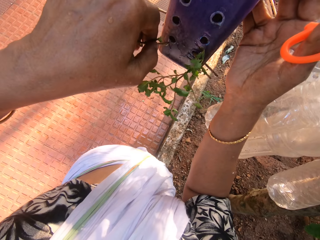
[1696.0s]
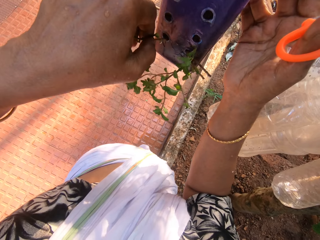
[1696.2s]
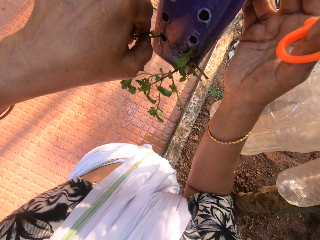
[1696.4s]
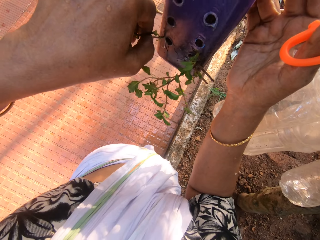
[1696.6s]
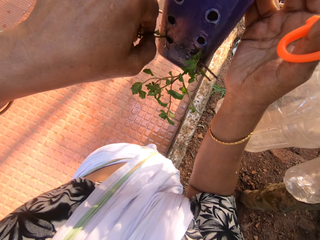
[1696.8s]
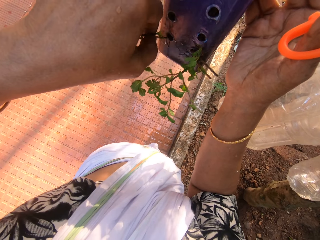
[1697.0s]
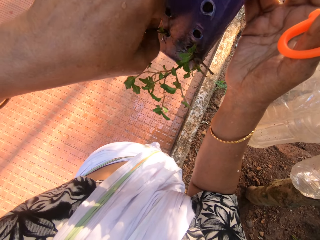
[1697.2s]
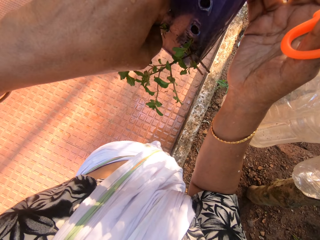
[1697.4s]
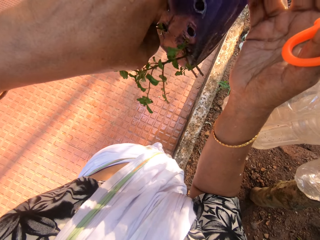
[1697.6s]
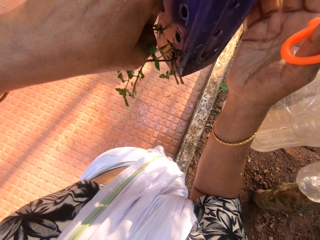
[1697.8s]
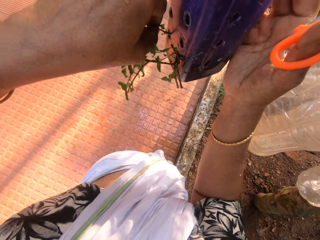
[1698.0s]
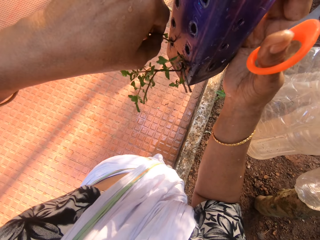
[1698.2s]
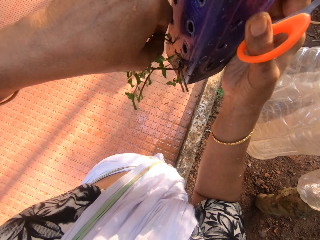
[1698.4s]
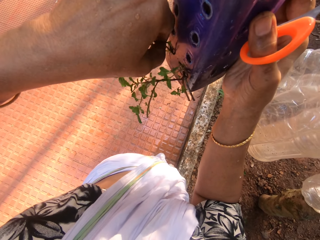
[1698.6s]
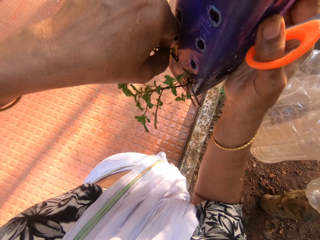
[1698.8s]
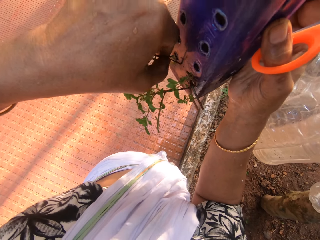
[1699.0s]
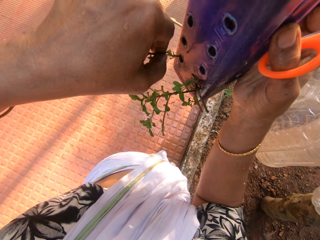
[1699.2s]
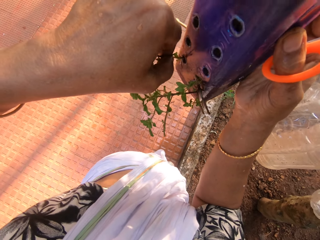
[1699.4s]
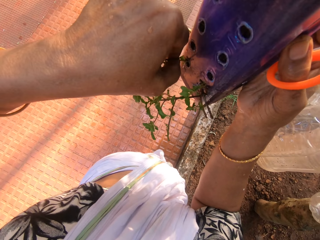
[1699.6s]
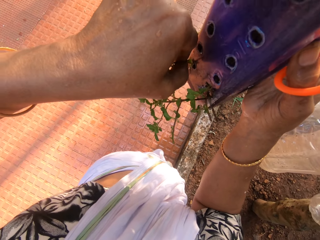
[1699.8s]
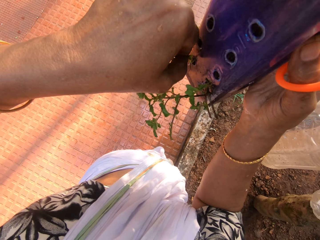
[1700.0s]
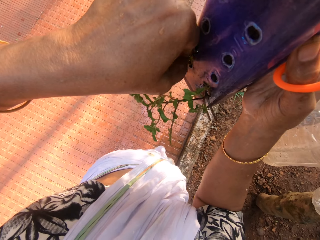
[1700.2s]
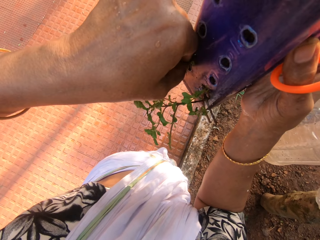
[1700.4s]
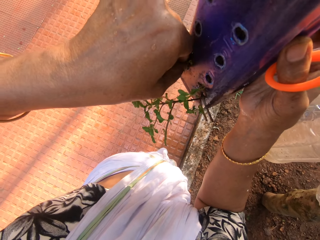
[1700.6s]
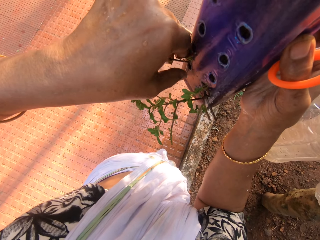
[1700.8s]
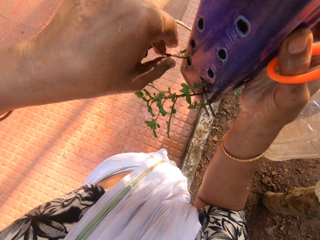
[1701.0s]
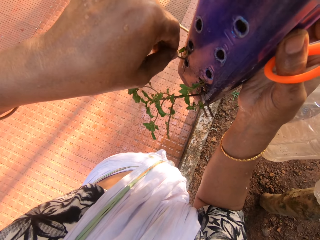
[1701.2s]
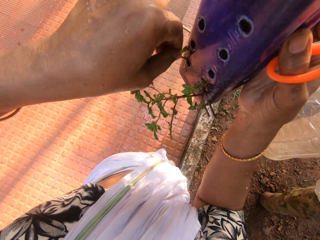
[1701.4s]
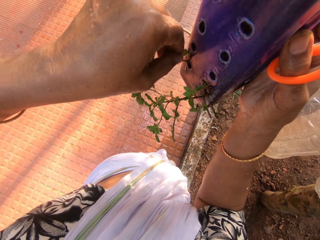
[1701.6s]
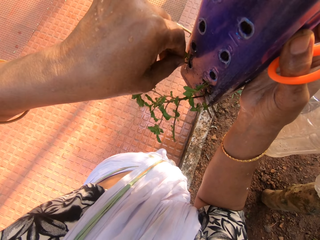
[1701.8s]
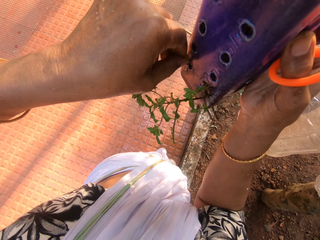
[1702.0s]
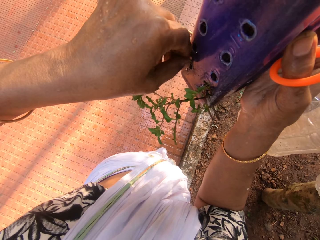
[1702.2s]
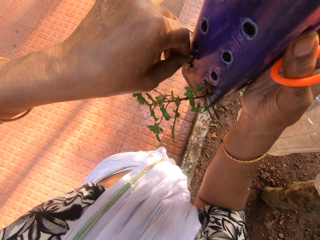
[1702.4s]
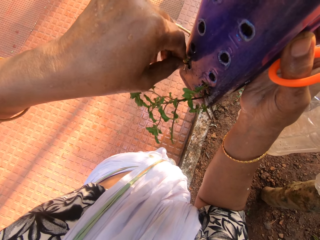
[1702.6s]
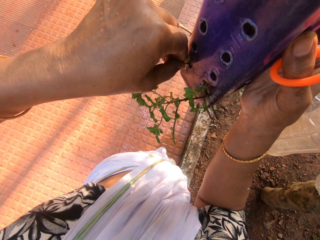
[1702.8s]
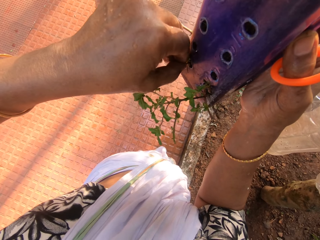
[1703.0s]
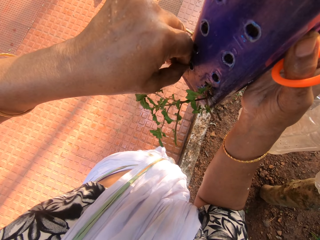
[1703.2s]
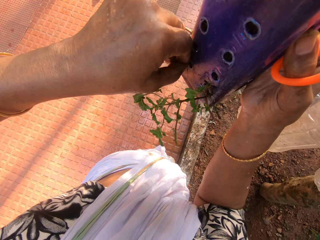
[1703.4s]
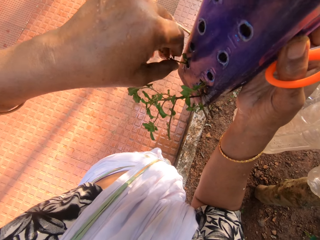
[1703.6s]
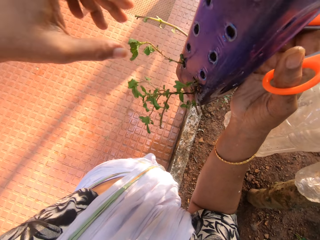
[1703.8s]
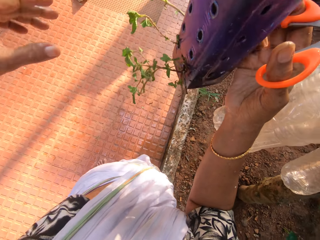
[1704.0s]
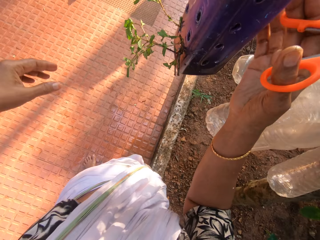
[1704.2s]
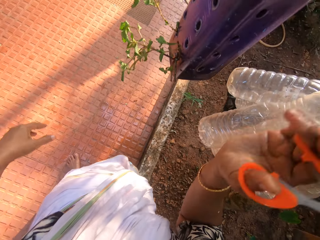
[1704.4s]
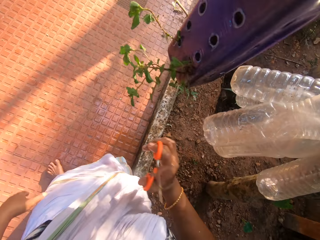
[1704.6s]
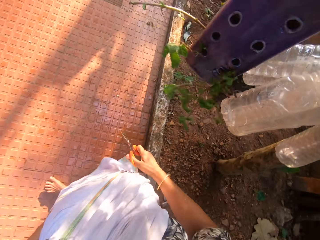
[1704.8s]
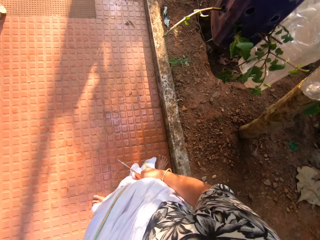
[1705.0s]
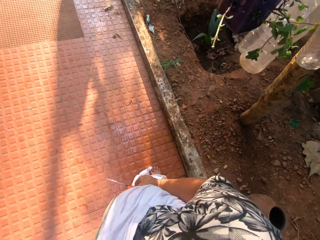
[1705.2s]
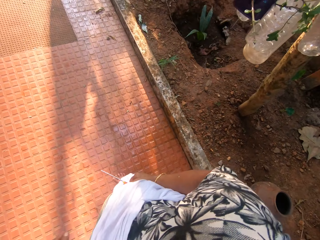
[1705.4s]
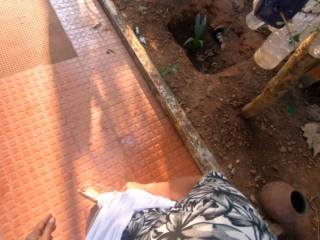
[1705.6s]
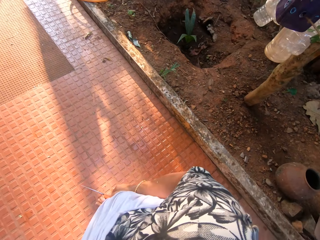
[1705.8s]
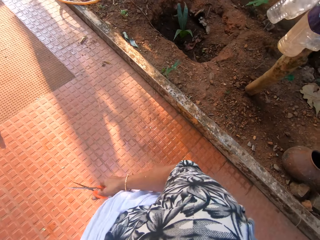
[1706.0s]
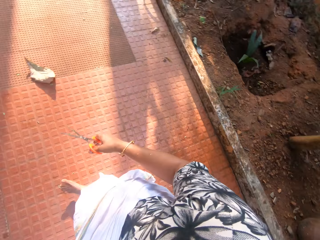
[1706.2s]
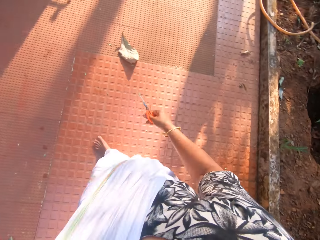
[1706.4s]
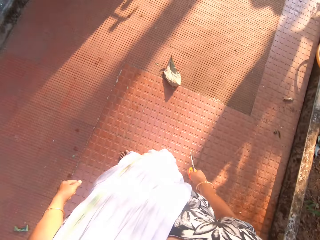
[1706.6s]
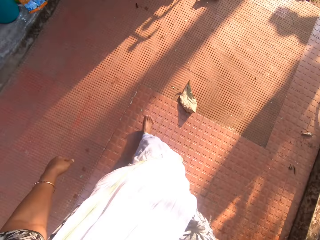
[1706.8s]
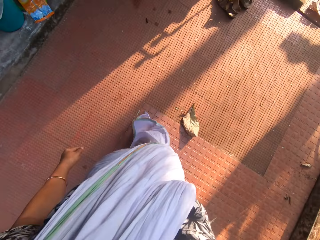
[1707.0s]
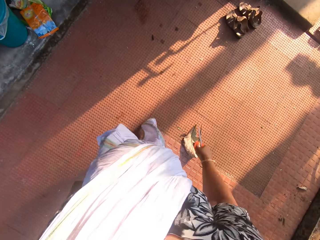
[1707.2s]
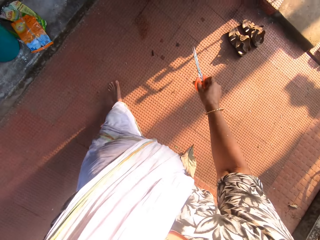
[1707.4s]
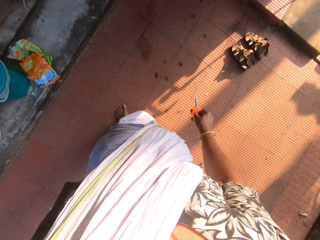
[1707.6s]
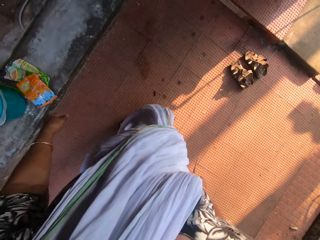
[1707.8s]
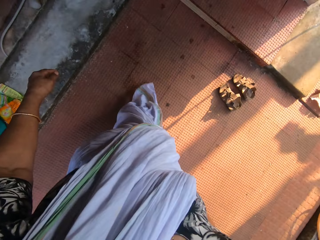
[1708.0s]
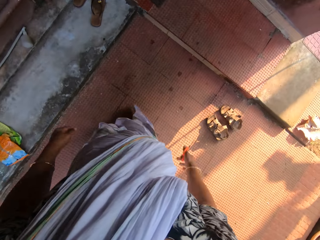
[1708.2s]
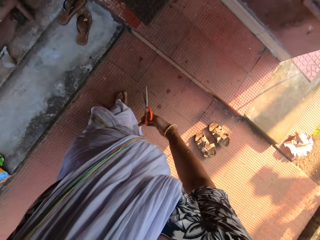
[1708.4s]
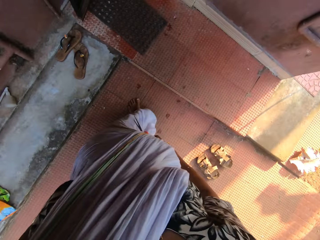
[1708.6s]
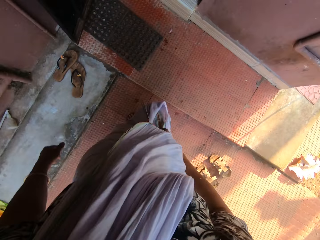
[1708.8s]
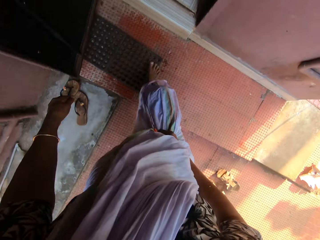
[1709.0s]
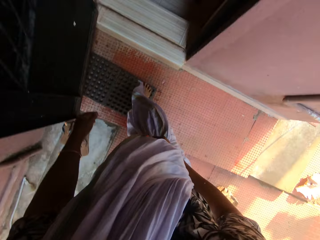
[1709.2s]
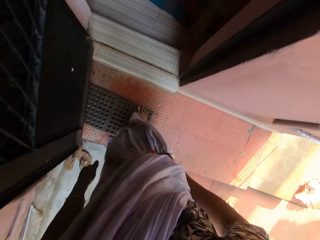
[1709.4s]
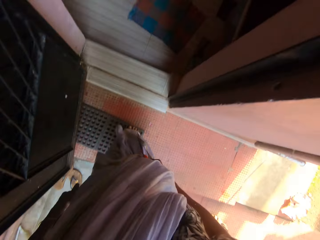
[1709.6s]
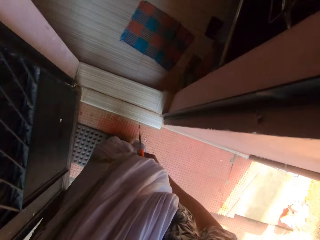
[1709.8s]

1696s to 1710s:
The camera wearer puts the plant in the plastic bottle with her left hand. She holds the plant bottle with a hand. She plants the plant. She walks into an apartment.

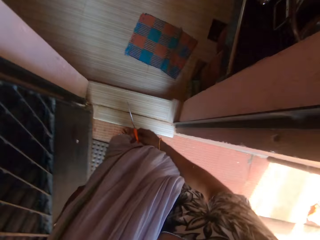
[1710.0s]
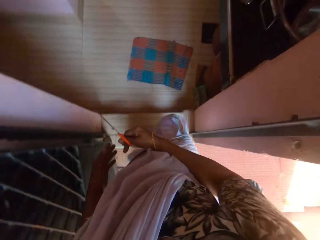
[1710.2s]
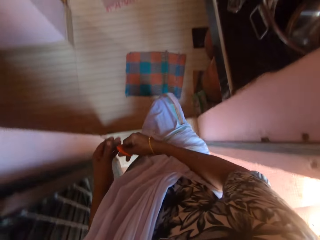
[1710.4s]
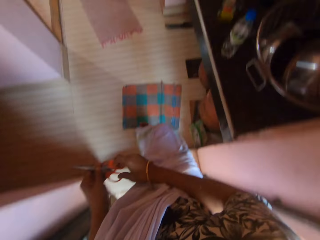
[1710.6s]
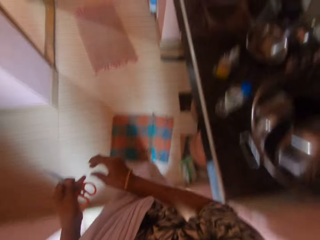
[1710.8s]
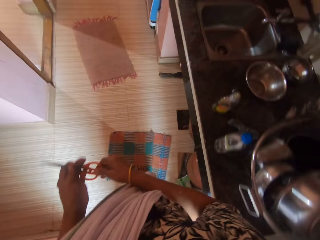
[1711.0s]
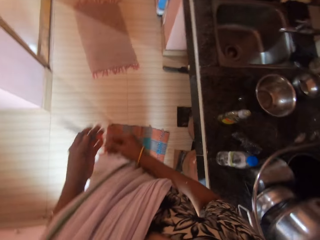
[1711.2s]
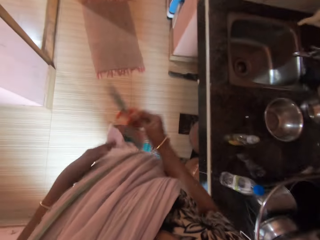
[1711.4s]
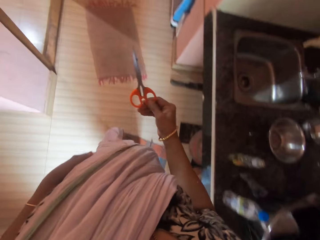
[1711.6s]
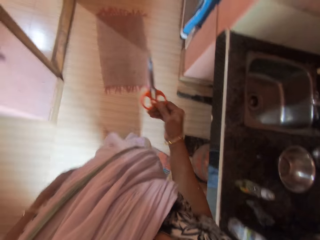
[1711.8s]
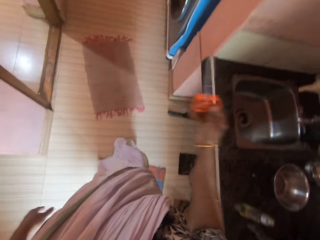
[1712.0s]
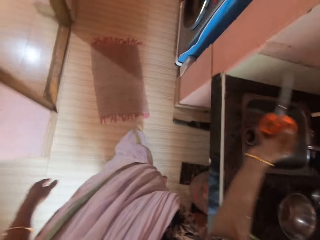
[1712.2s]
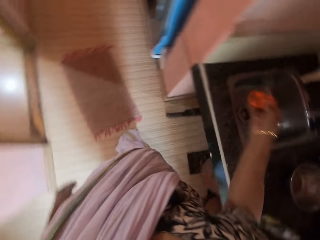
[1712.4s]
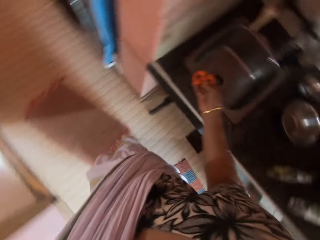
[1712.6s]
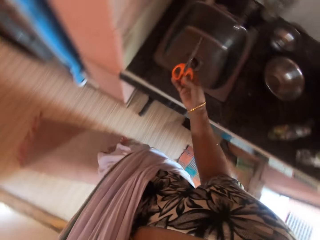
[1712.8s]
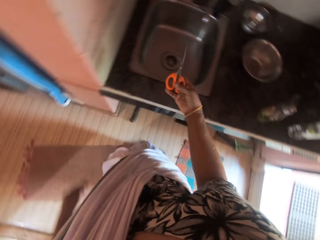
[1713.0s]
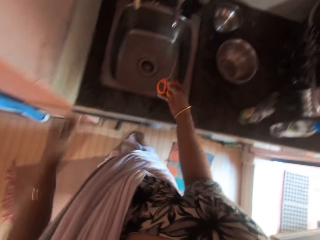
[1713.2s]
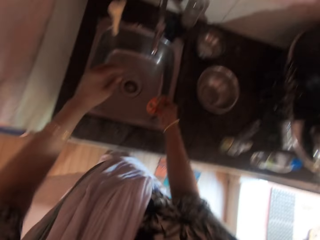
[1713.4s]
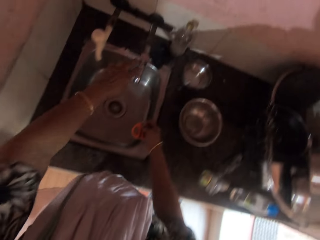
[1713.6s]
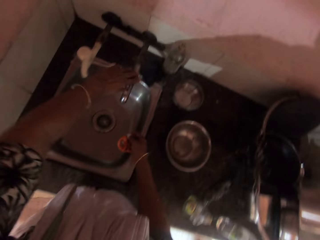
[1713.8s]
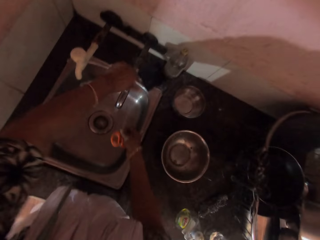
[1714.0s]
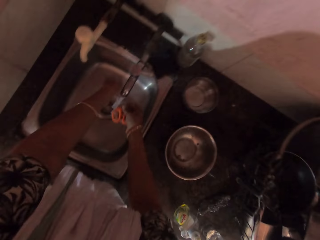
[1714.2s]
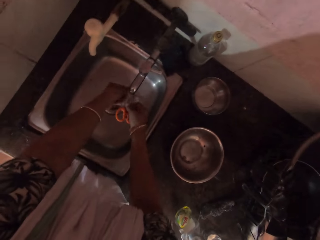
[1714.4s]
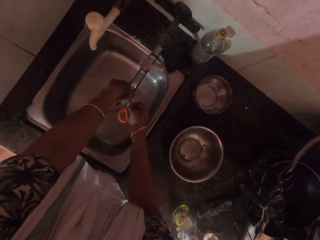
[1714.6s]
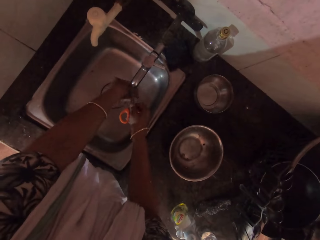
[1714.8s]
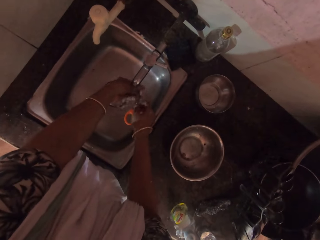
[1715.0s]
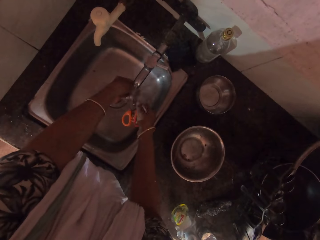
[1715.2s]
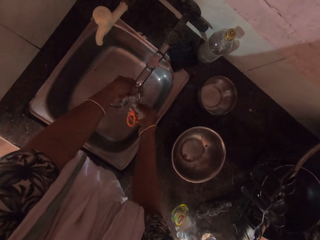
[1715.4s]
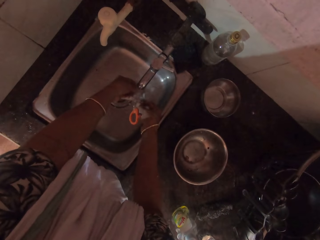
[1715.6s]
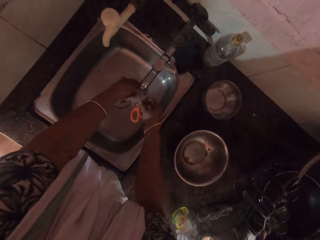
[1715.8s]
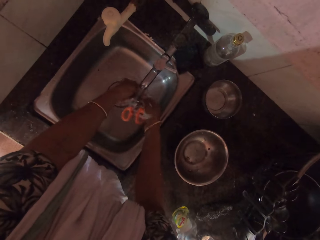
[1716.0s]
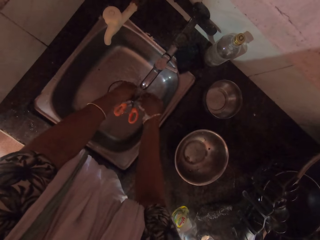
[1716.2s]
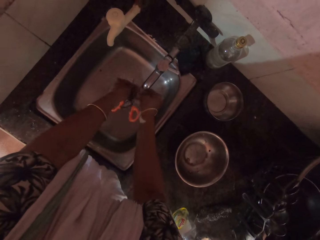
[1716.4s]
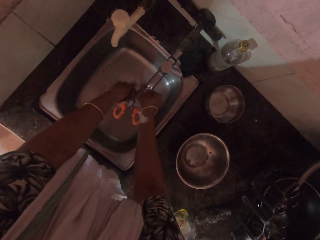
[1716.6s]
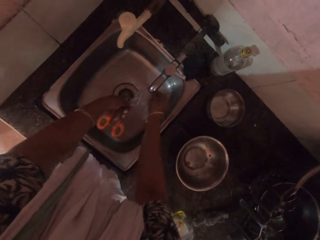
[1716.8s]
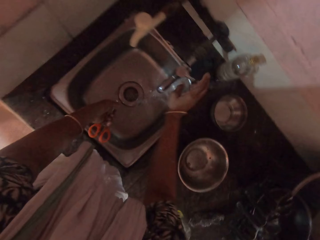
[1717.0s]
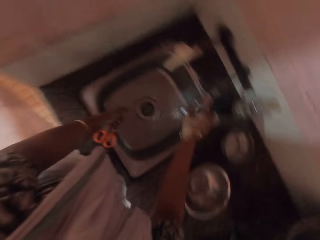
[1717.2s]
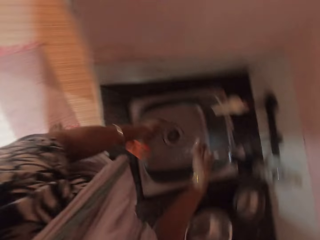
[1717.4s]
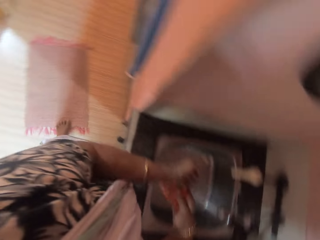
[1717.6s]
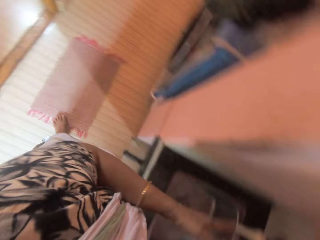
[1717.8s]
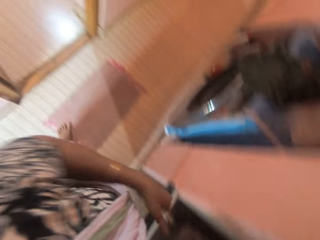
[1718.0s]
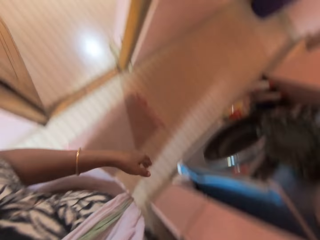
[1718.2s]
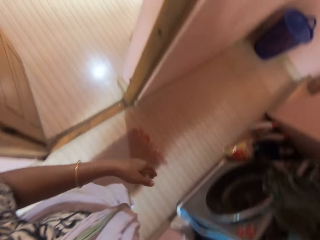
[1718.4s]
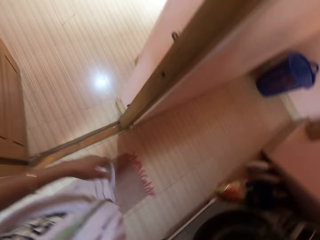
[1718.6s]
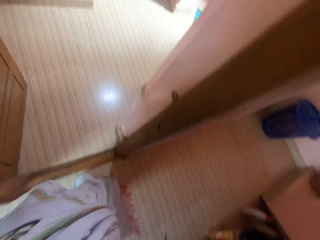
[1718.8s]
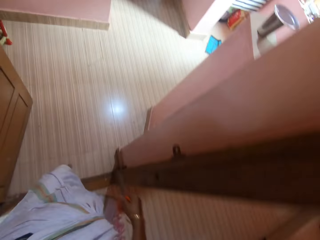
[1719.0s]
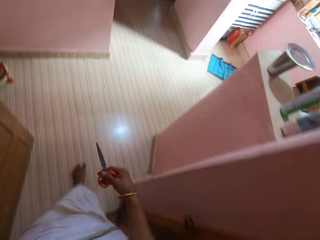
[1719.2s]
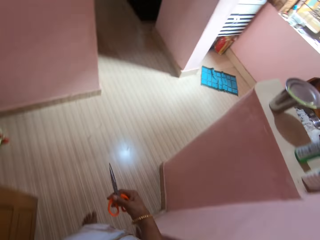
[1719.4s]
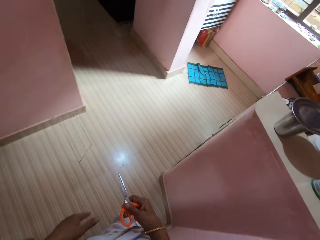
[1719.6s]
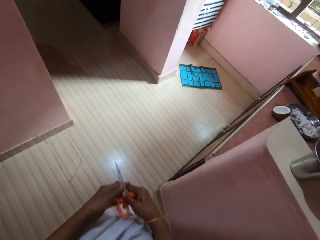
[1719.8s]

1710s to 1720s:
The camera wearer holds the scissors with hands. She holds the scissors with a hand. She opens a tap of water with her left hand. She washes the scissors under the running tap with her hands. She closes the tap with her right hand. She walks to a room.
